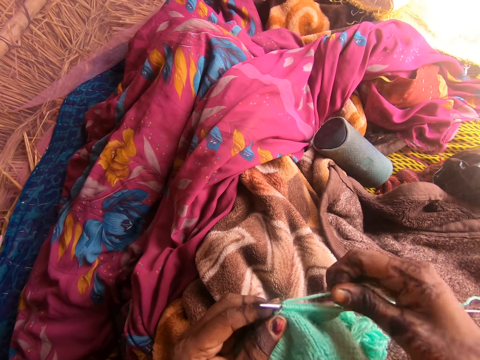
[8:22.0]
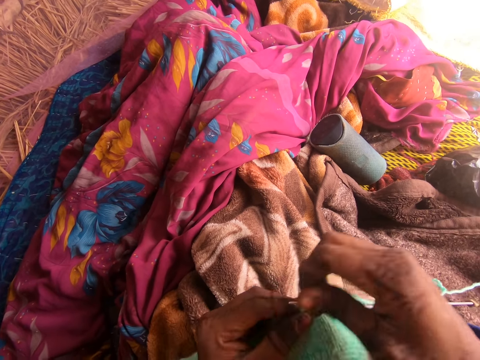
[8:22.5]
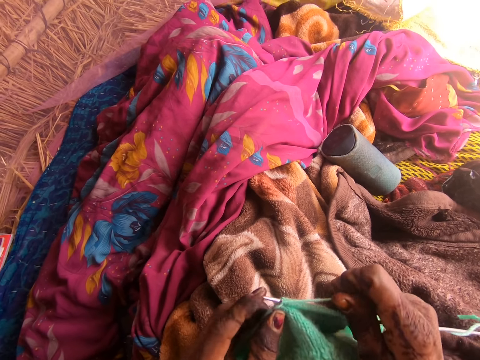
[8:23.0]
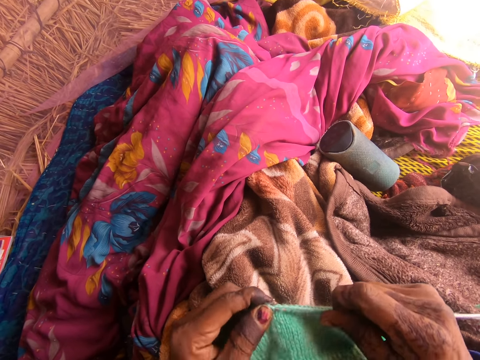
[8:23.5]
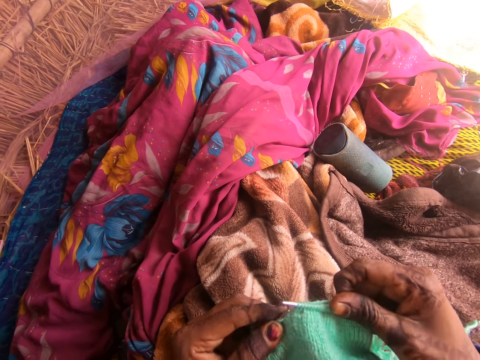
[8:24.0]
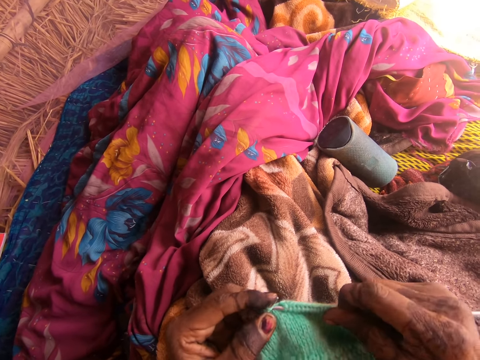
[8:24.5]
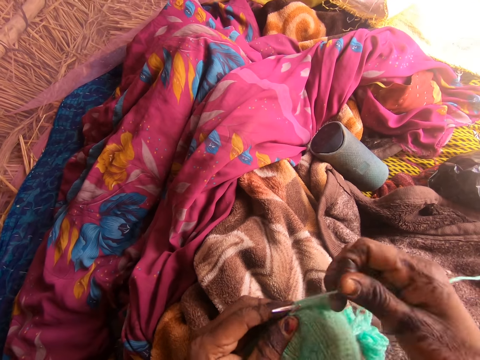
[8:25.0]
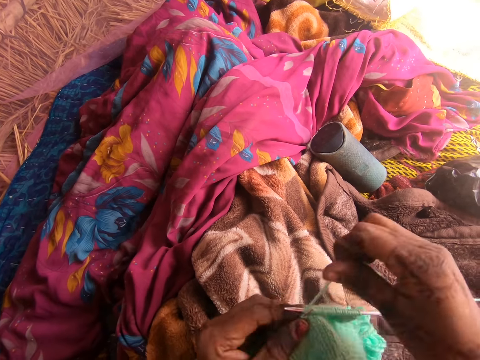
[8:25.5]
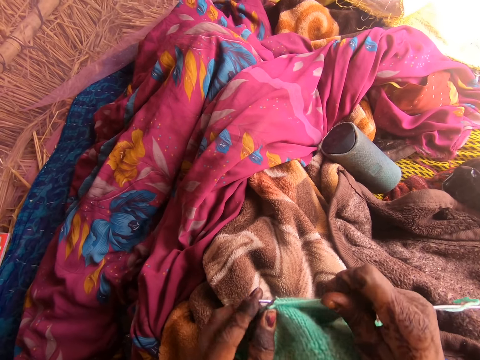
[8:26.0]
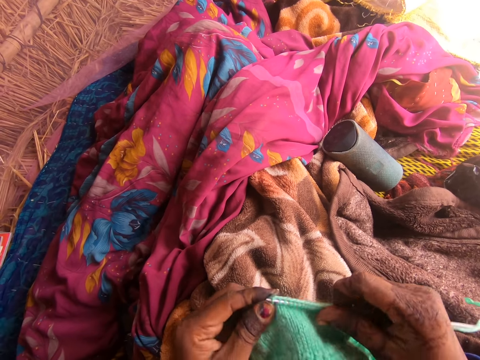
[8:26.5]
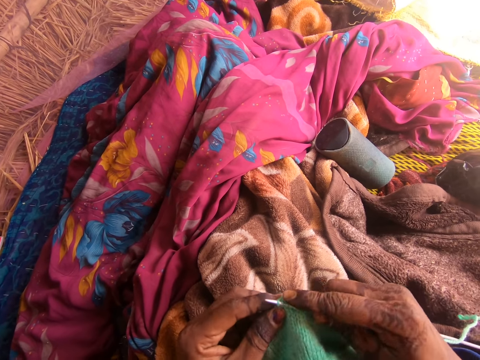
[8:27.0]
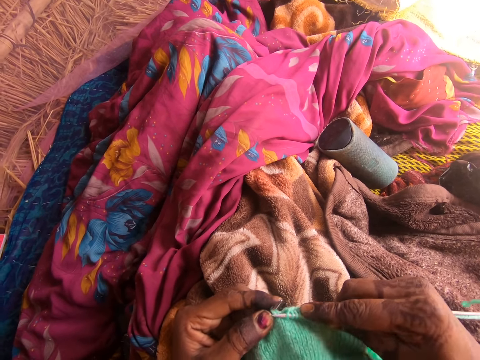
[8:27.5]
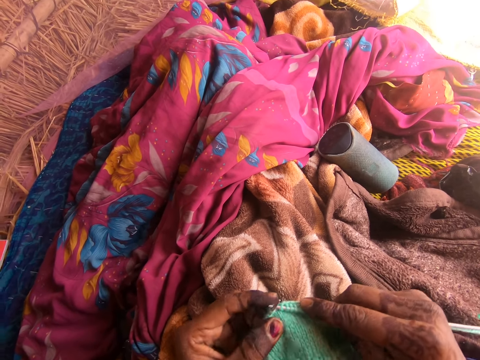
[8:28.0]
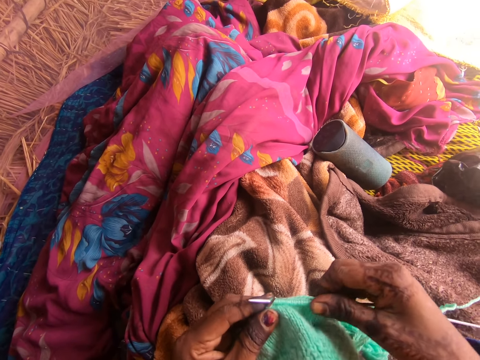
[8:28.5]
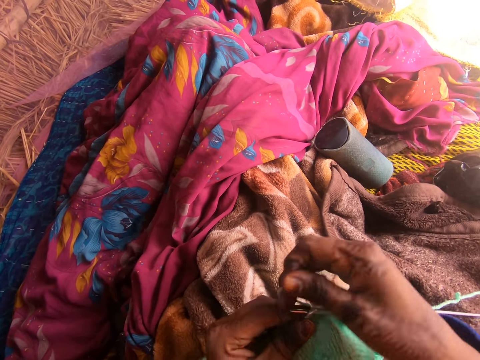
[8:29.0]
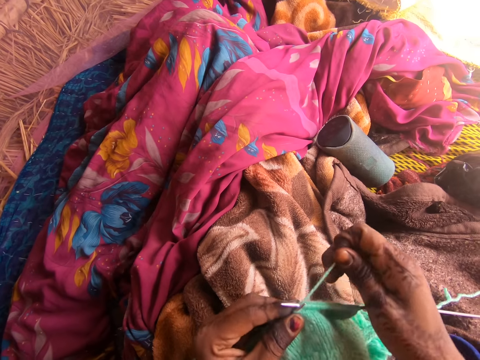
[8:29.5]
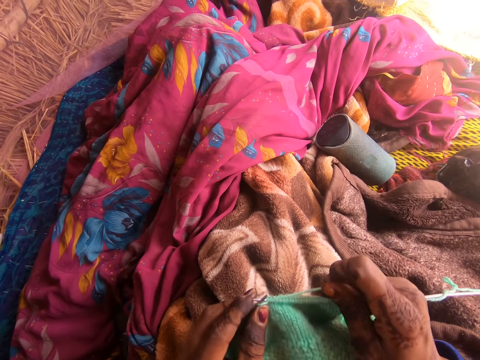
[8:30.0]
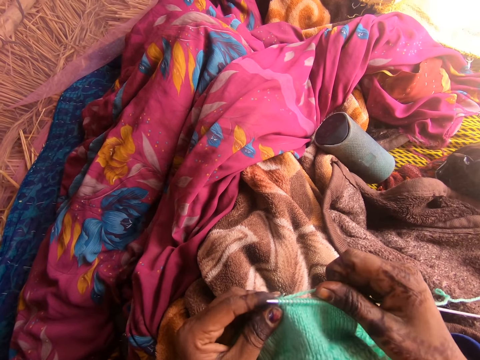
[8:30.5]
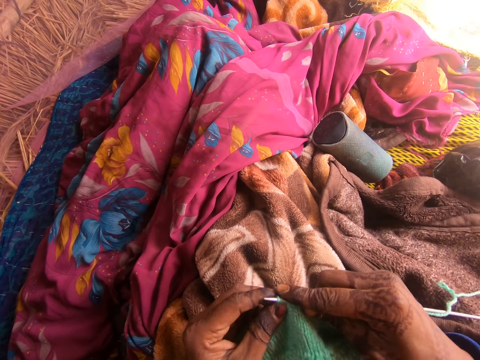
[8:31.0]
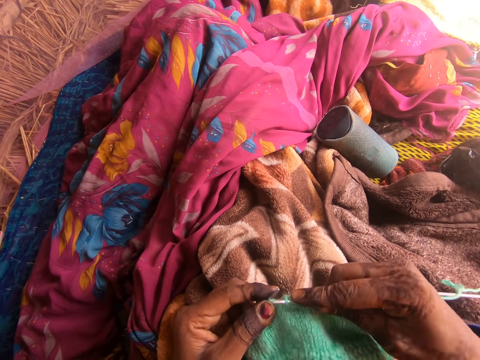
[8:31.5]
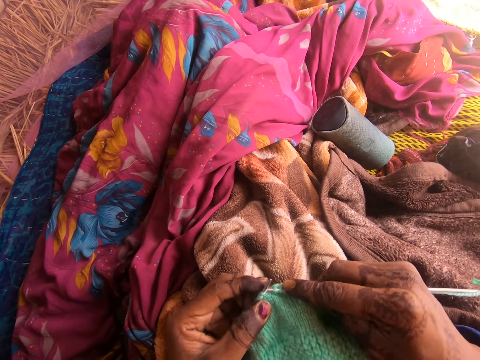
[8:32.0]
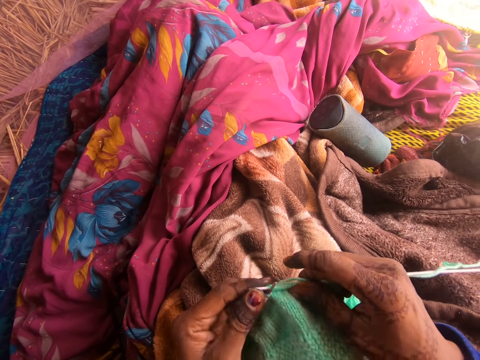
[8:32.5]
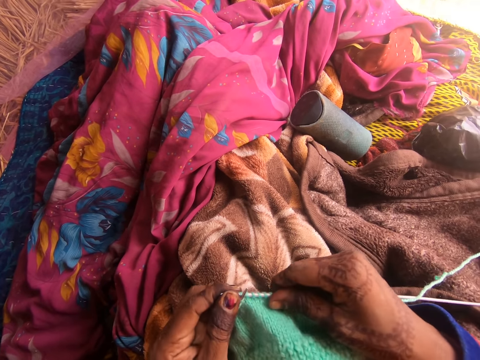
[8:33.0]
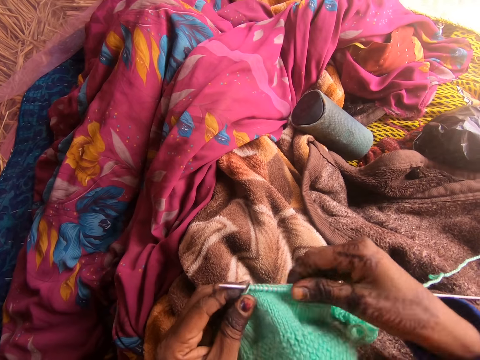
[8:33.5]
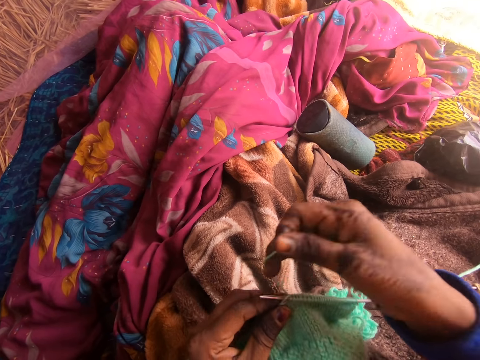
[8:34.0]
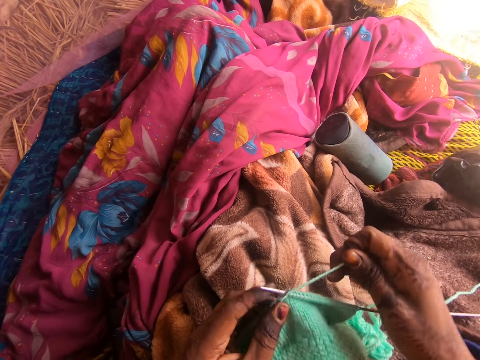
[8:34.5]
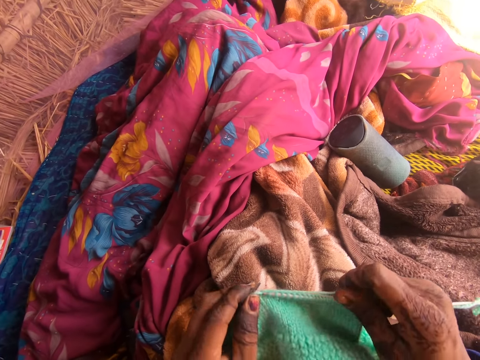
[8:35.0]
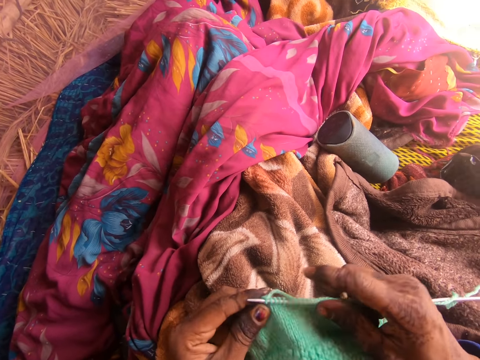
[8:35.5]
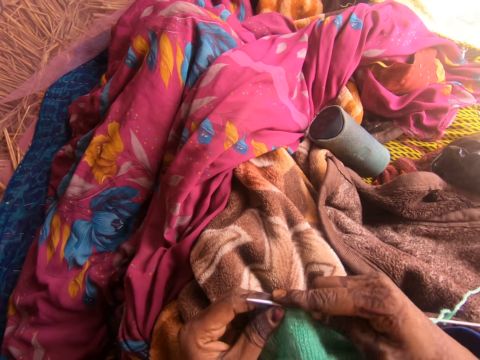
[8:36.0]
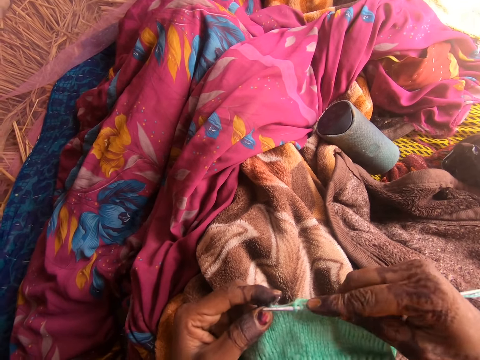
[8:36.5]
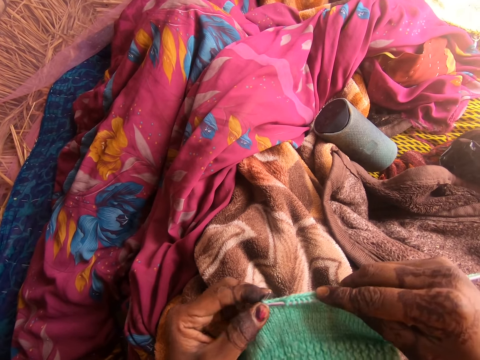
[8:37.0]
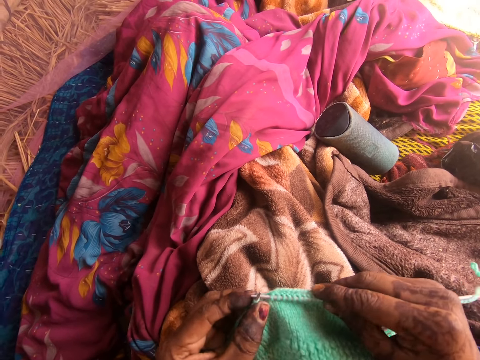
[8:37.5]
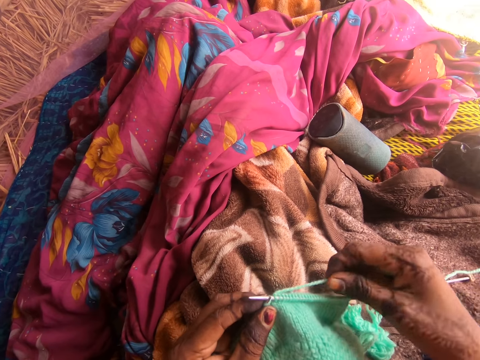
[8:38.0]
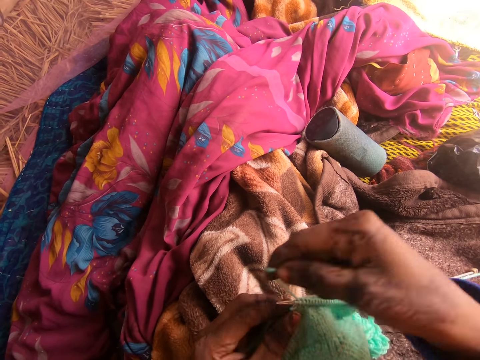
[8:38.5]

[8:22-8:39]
The camera wearer adjusts the fabric. They knit the fabric.

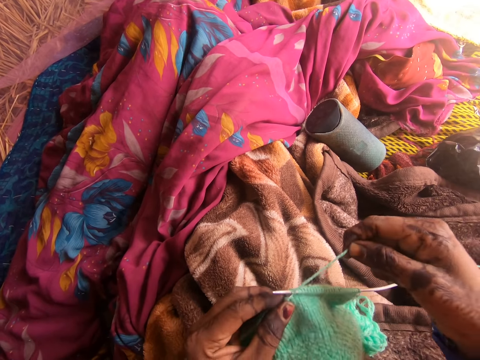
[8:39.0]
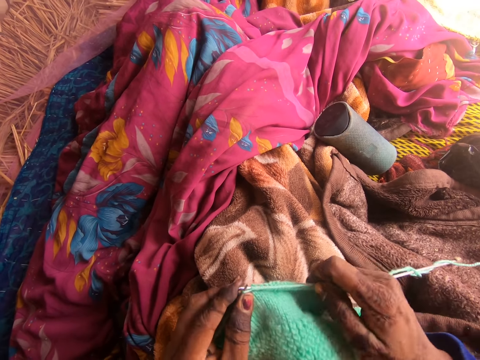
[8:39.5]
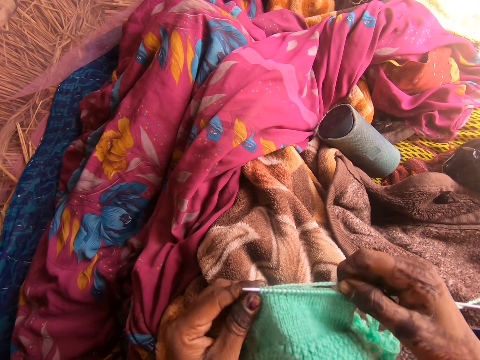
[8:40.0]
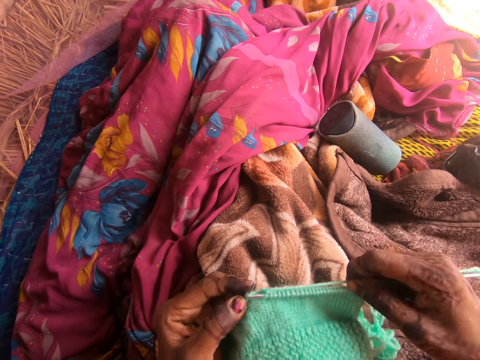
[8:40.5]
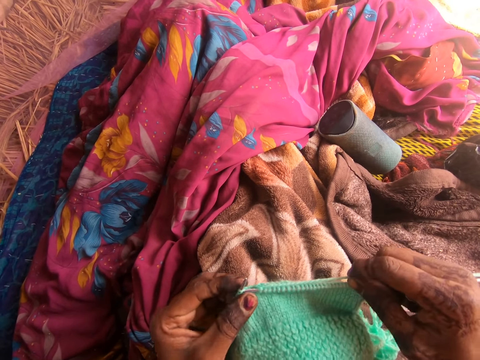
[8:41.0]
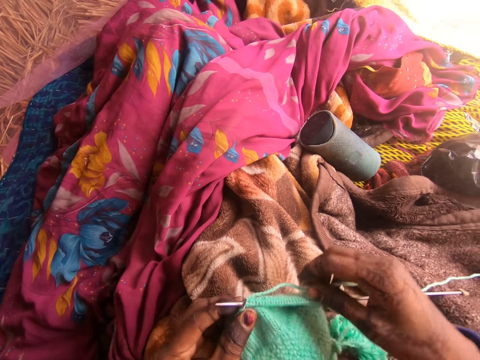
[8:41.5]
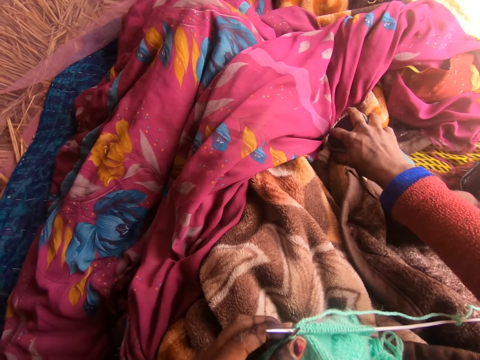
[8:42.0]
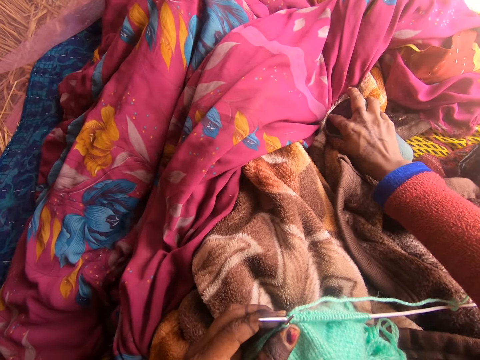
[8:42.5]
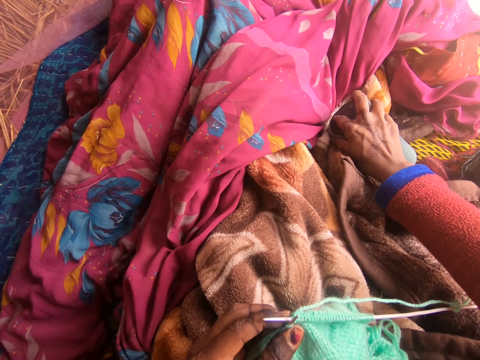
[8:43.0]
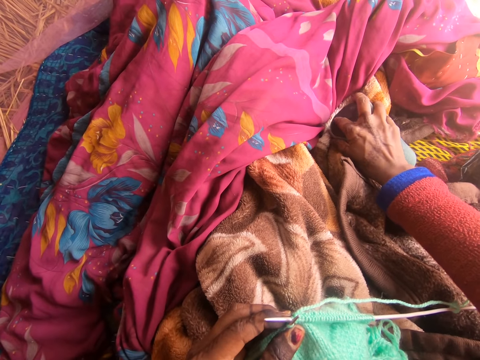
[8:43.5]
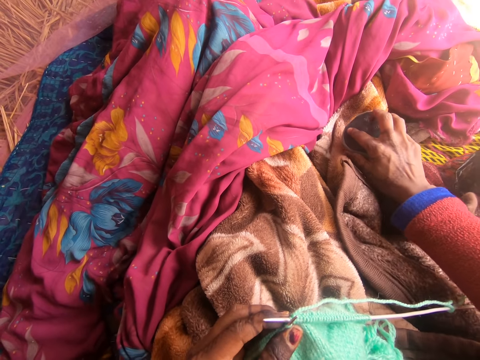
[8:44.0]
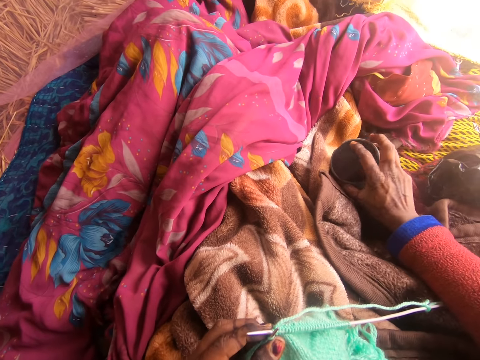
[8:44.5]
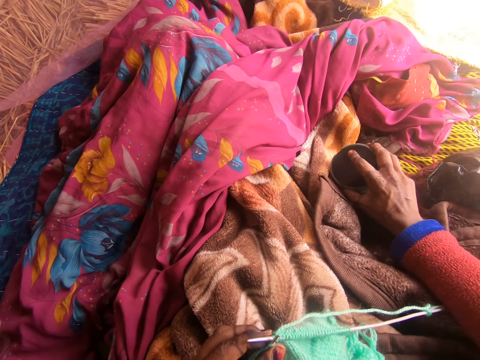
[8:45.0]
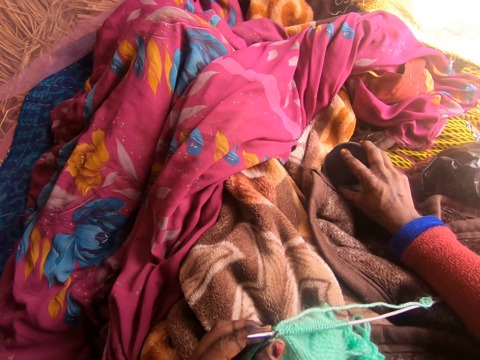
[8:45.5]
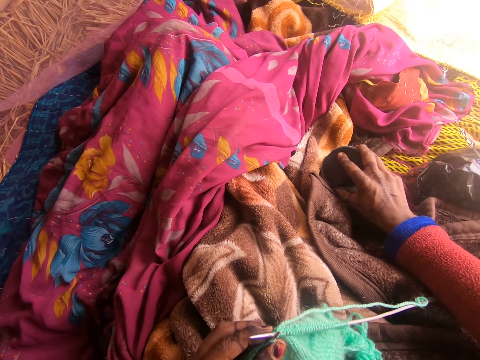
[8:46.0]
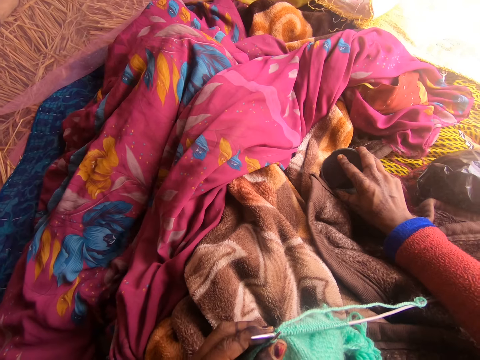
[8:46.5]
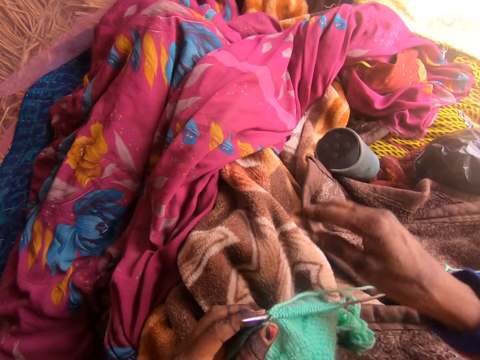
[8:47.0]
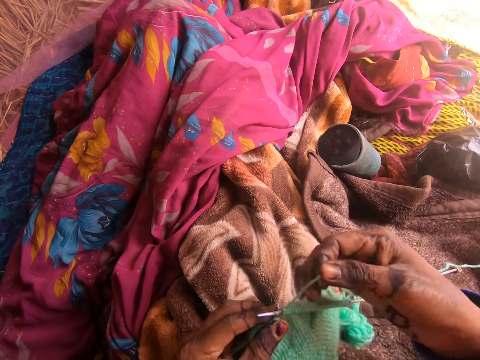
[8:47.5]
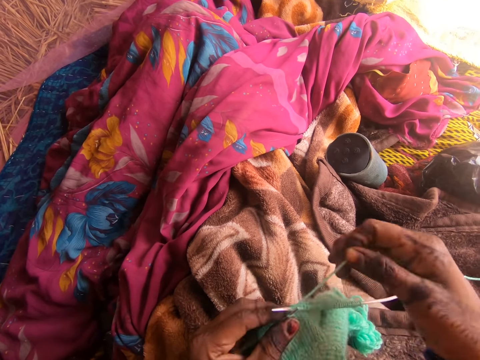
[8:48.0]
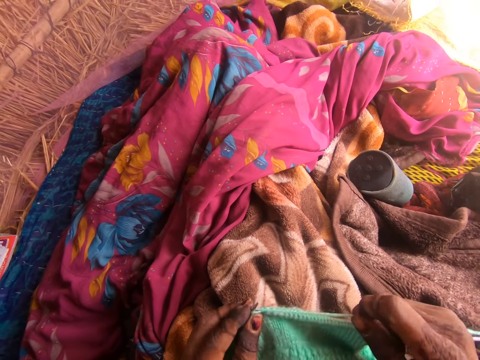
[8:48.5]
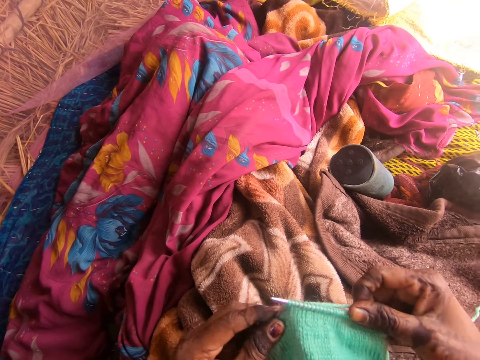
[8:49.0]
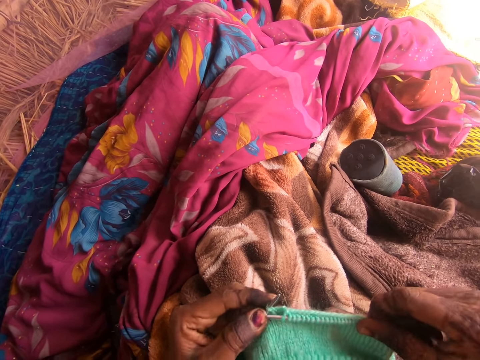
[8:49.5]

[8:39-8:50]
The camera wearer presses the radio. They tune the radio well. They lift the radio. They sew using a yarn and a crochet. They remove their hand from the radio. They knit the fabric.
